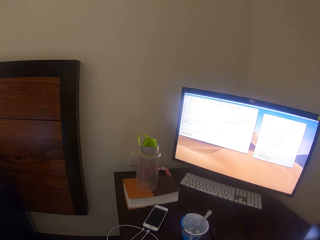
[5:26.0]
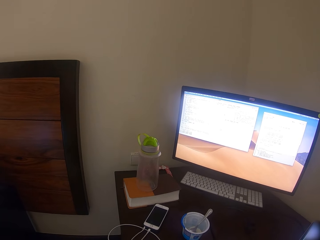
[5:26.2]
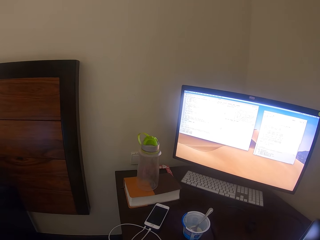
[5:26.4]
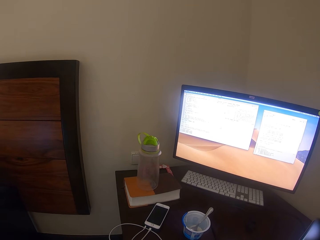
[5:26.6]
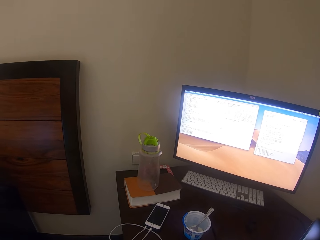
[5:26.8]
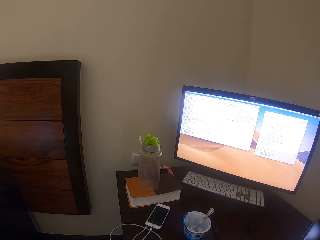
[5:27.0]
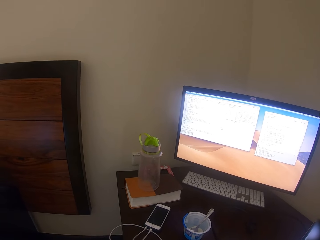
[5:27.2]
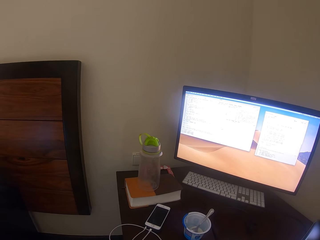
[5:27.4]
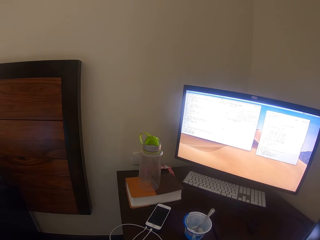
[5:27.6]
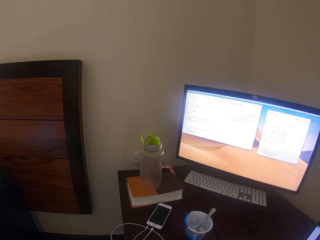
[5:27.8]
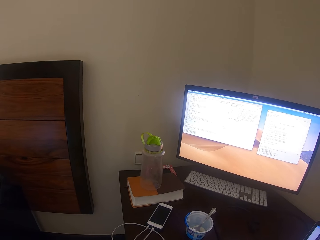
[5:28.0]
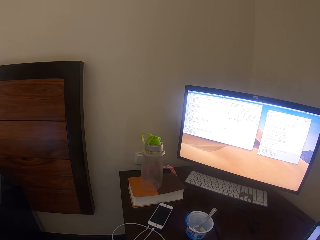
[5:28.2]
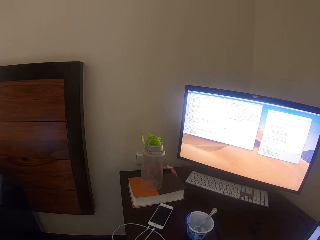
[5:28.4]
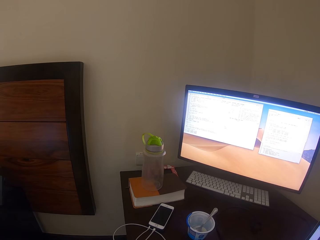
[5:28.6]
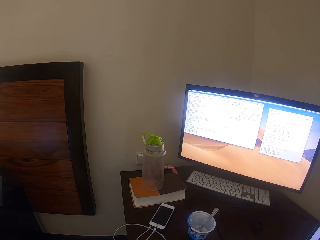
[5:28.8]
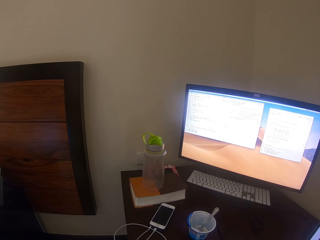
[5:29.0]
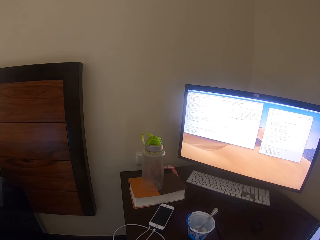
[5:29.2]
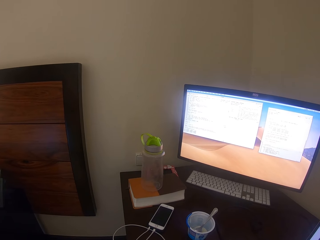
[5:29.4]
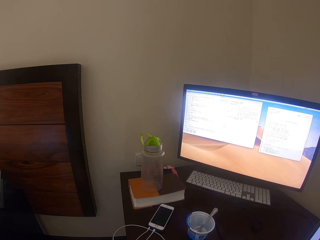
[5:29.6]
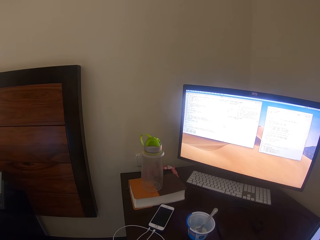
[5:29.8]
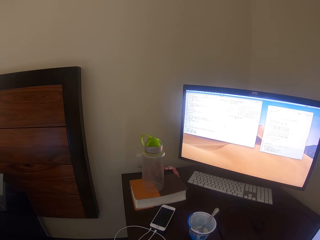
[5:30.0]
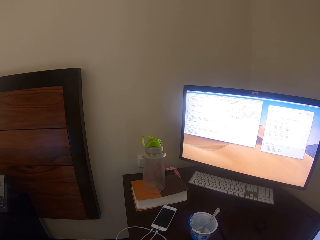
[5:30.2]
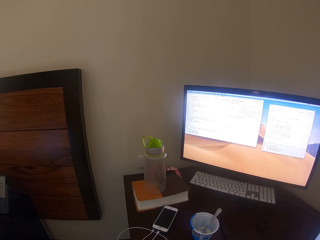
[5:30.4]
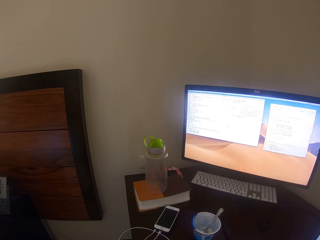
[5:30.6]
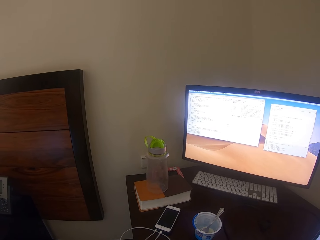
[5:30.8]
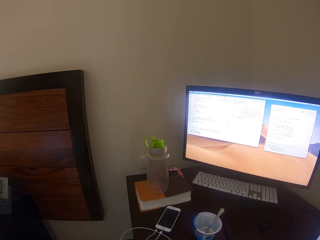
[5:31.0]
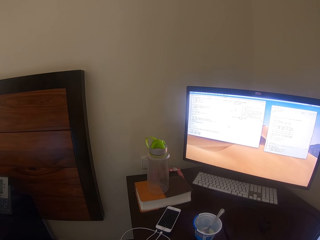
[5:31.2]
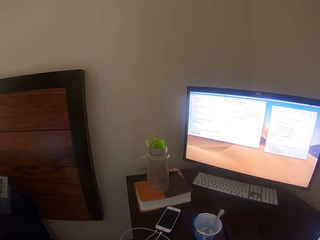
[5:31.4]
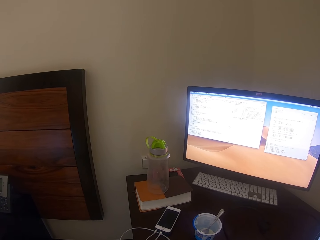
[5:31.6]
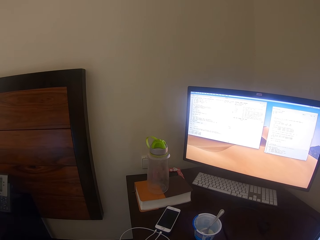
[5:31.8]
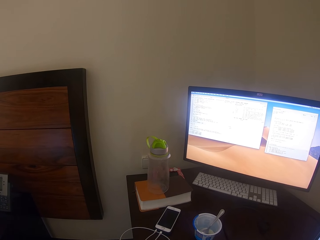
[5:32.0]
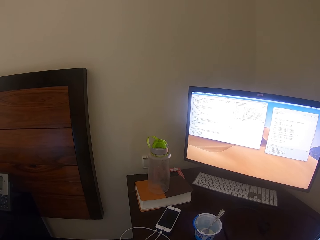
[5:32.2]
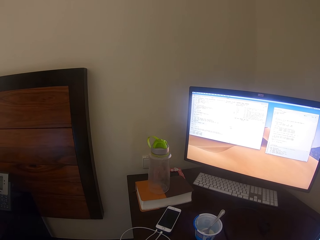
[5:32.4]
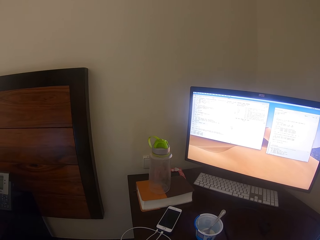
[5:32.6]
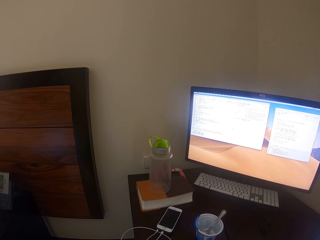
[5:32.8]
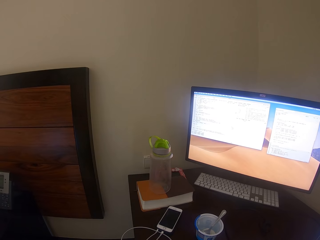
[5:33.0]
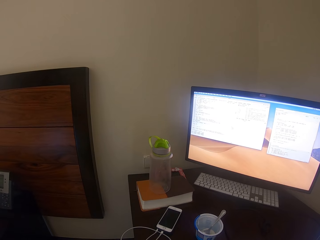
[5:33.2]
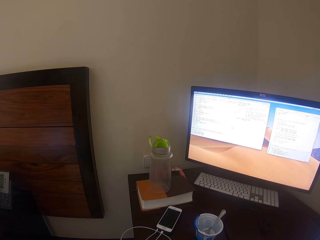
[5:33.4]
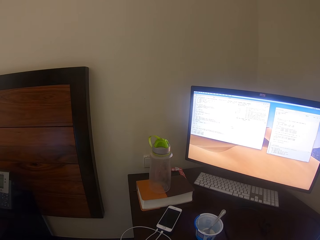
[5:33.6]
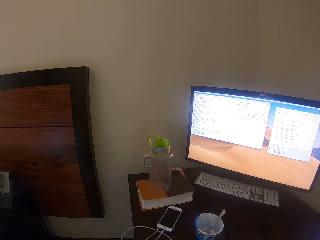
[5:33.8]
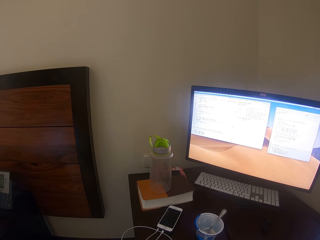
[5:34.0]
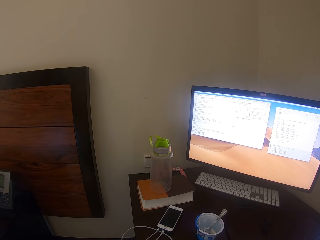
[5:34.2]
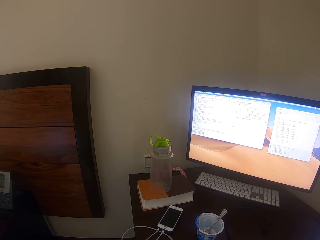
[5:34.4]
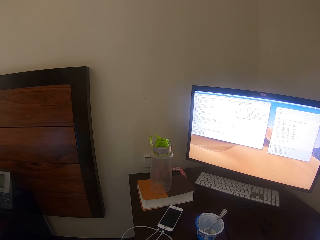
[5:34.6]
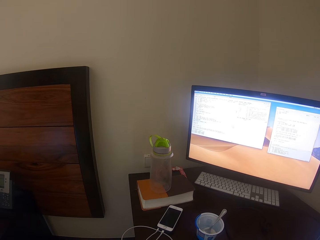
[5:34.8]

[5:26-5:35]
The camera wearer looks at the monitor.

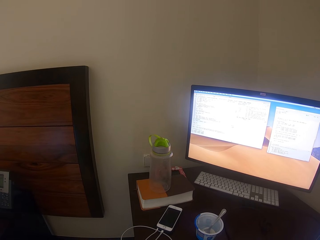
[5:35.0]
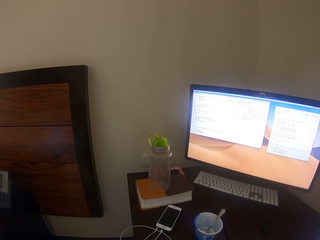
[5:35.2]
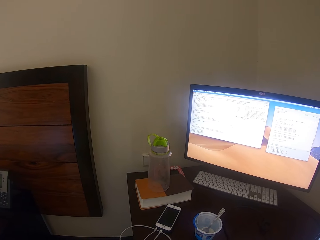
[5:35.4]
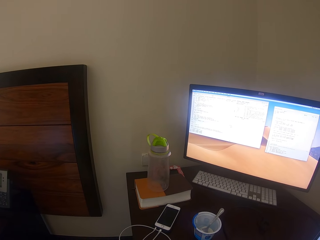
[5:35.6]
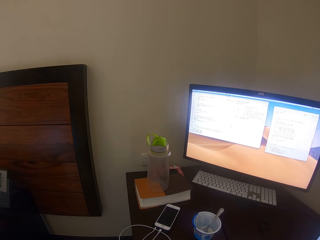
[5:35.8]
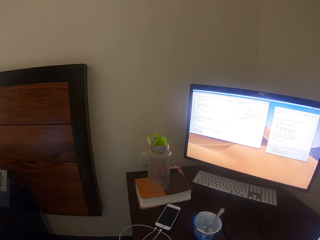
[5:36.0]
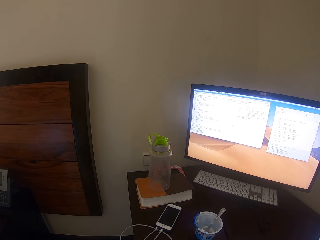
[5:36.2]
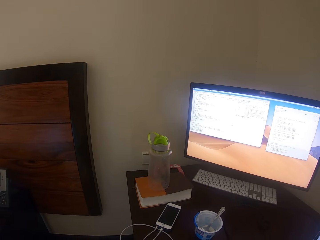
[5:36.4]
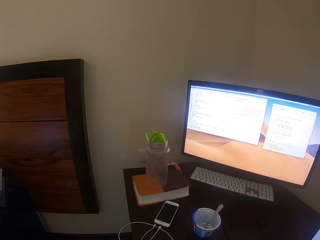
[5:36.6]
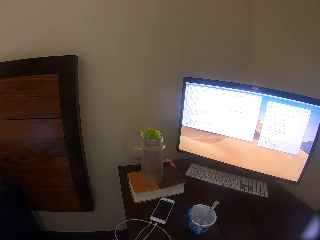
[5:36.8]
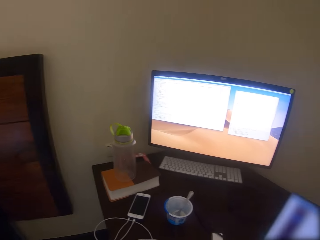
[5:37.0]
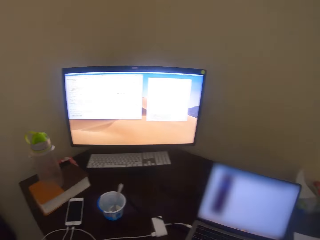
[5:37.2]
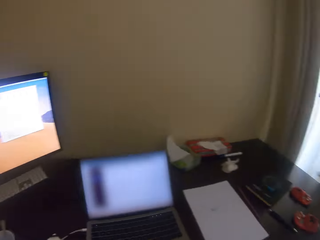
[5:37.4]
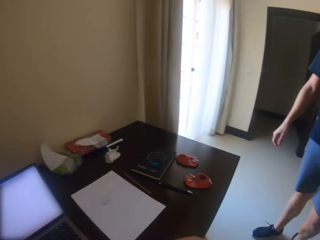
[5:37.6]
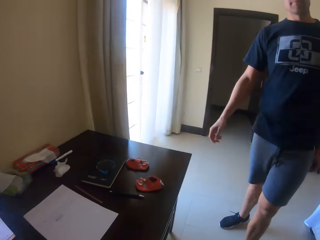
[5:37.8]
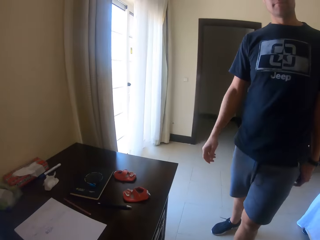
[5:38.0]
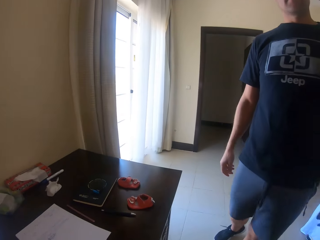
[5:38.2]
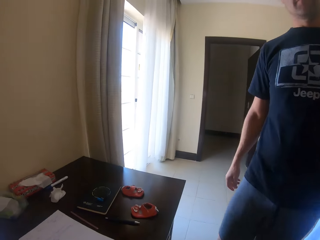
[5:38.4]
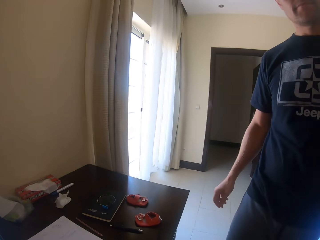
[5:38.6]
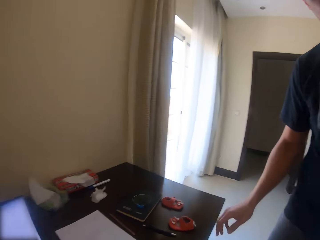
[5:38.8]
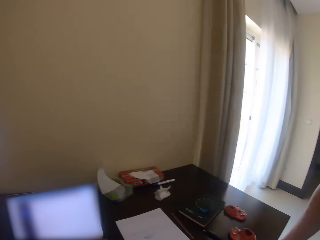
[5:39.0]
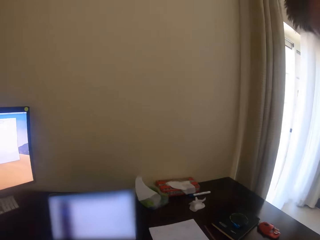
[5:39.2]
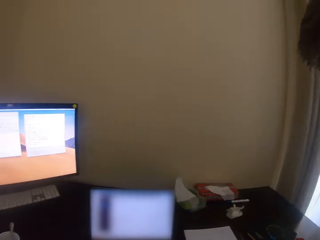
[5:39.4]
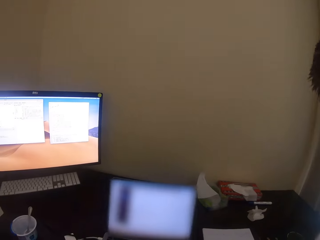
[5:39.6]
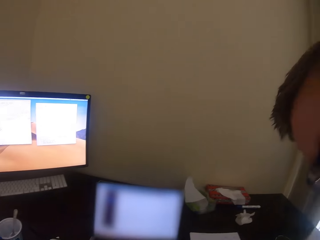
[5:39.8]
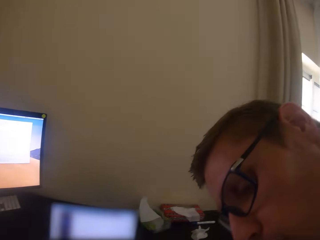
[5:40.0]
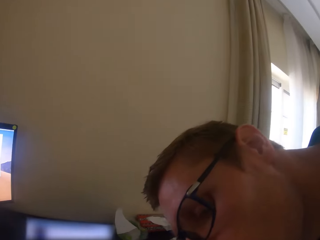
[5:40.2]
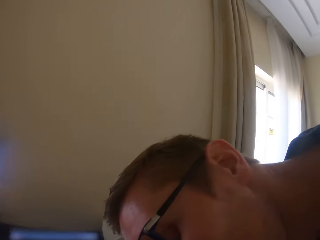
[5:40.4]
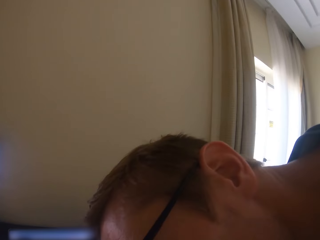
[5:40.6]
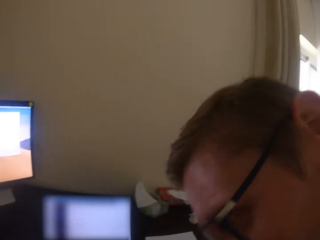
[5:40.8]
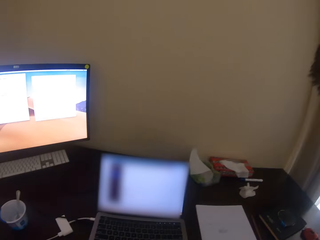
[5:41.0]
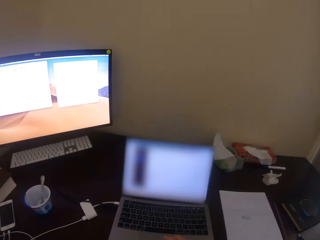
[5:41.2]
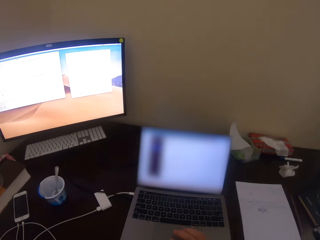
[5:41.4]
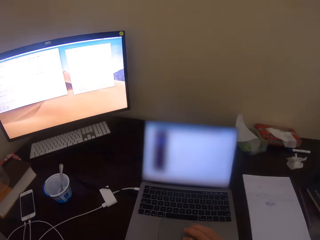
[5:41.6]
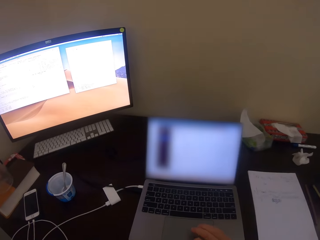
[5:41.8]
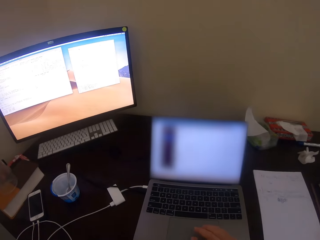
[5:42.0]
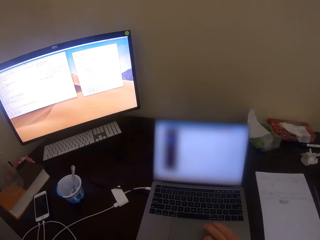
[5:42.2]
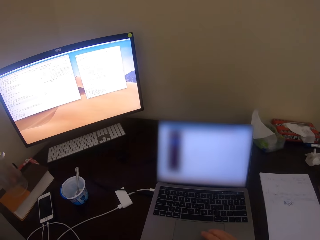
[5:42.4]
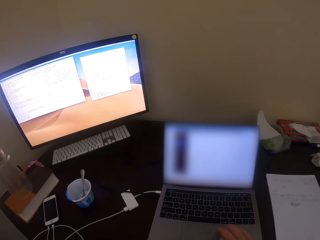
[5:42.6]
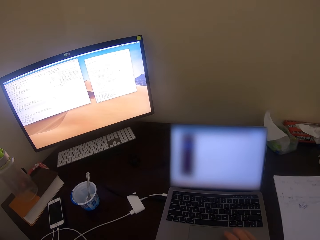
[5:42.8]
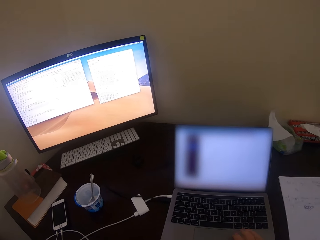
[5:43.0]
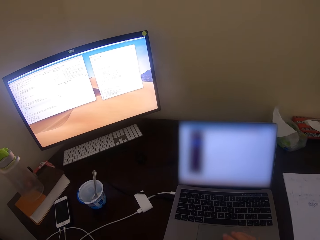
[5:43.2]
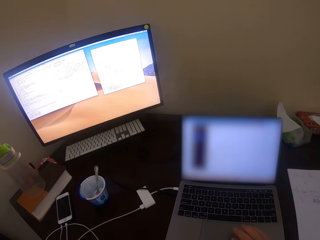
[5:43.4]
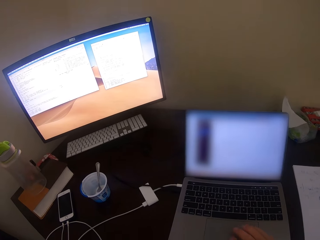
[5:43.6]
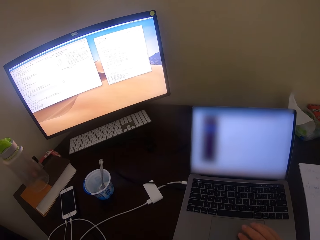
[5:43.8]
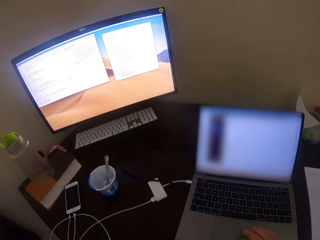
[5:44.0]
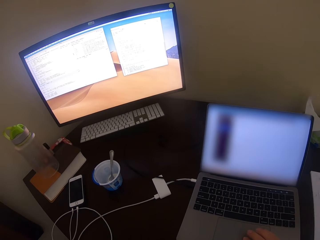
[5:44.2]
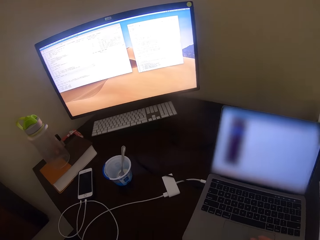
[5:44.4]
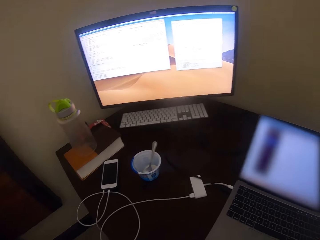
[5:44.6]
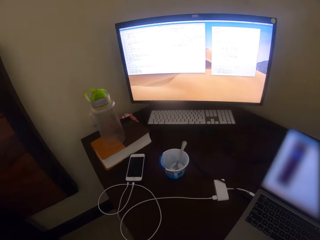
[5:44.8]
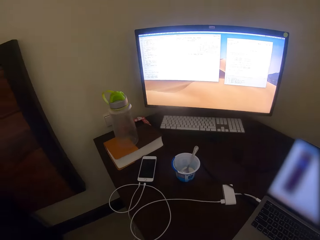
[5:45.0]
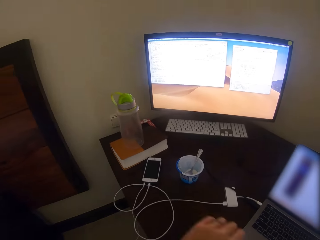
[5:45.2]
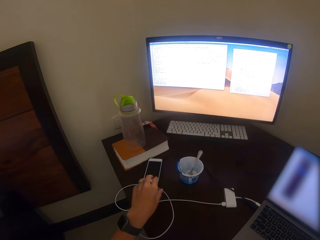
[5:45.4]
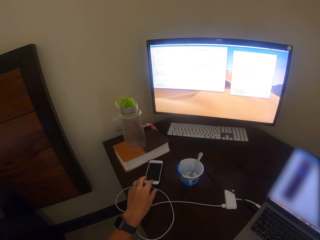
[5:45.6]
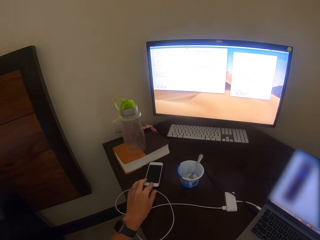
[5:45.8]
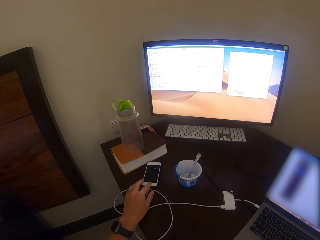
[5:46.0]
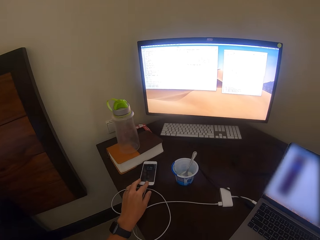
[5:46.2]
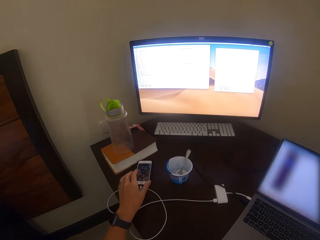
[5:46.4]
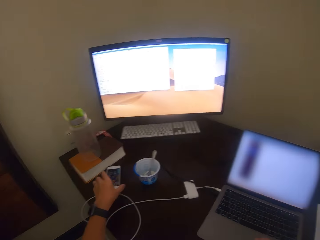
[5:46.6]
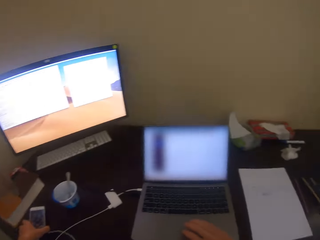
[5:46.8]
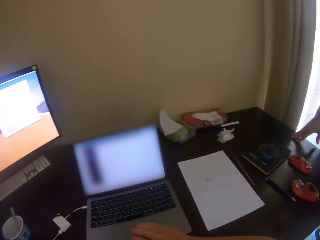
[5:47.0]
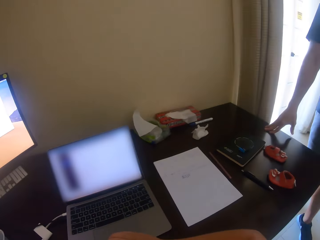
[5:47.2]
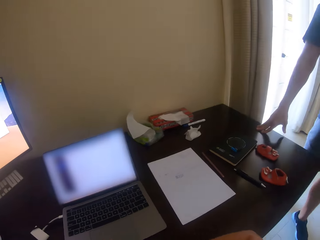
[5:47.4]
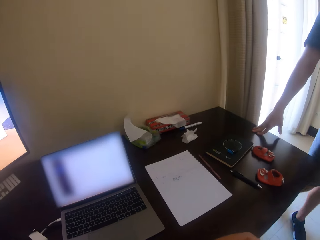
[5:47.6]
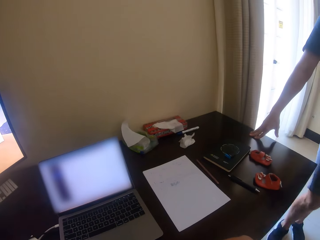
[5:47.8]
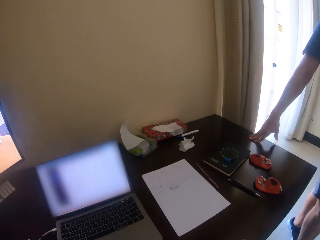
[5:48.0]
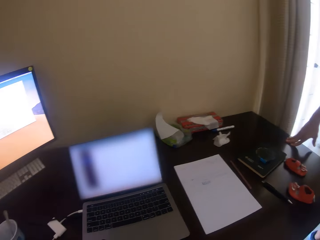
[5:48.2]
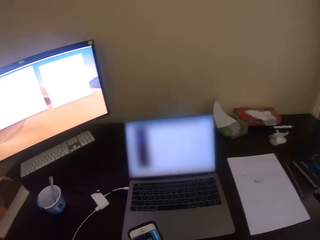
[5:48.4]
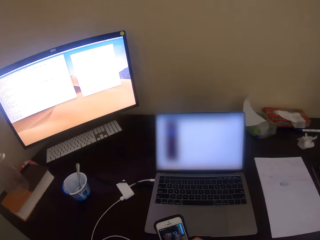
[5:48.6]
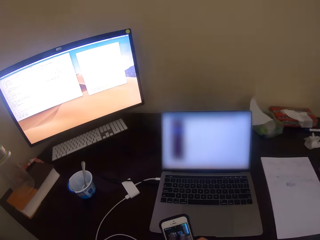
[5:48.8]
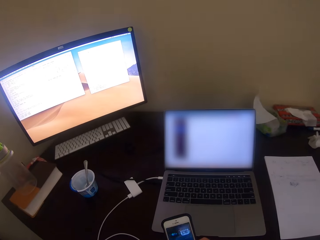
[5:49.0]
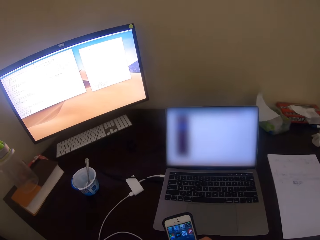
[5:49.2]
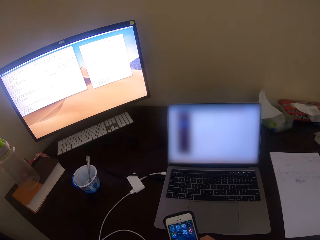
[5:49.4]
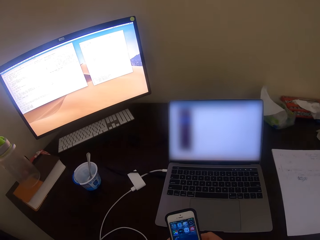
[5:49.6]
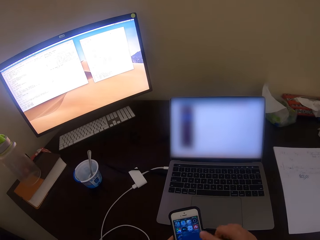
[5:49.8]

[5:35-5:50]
The camera wearer converses with a man. The man converses with the camera wearer. The man kisses the camera wearer. The camera wearer uses the laptop. The man converses with the camera wearer. The camera wearer converses with the man. She operates a phone. She touches the phone with her left hand. She picks up the phone. She converses with the man. She scrolls the phone.
